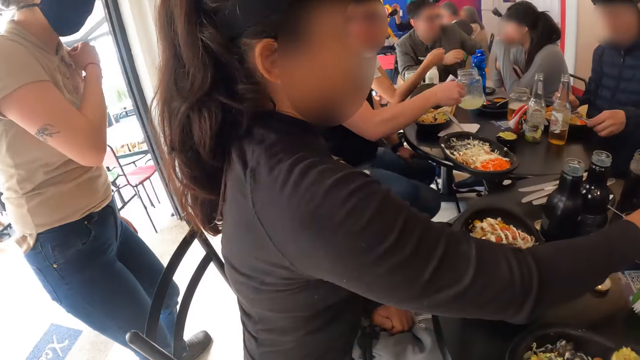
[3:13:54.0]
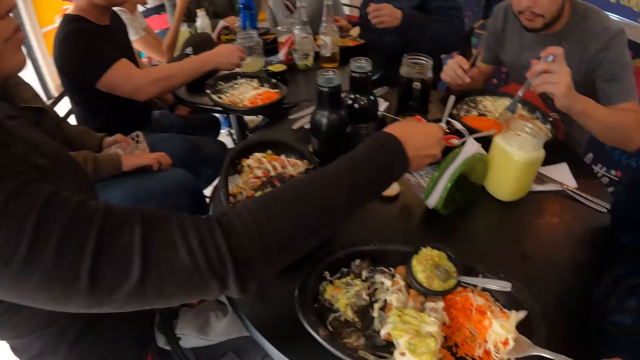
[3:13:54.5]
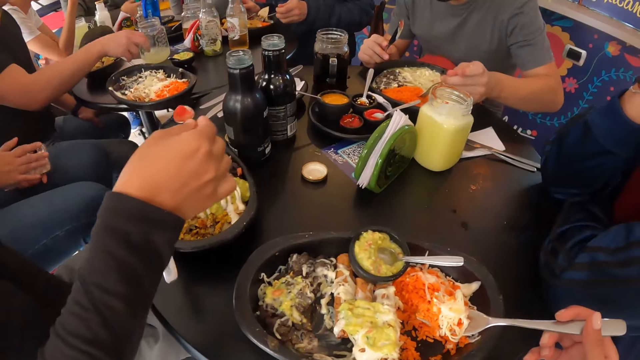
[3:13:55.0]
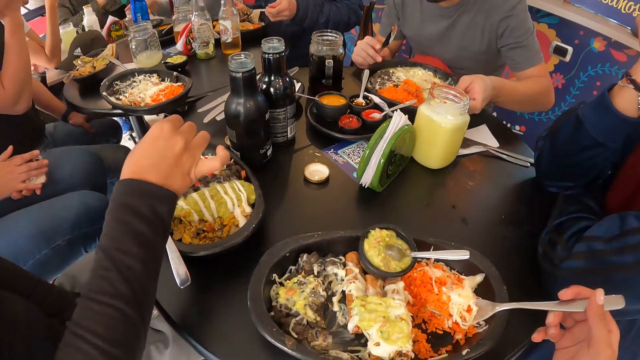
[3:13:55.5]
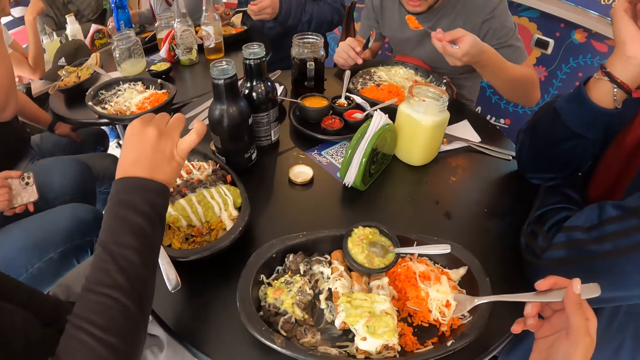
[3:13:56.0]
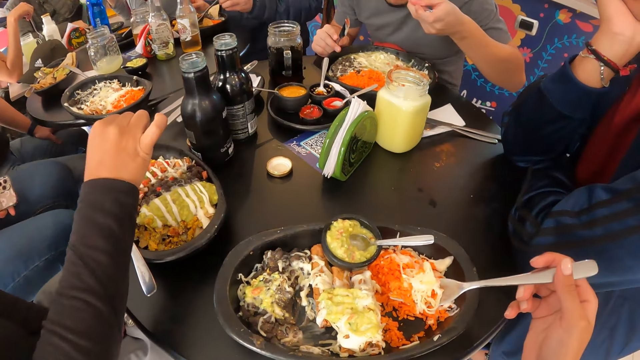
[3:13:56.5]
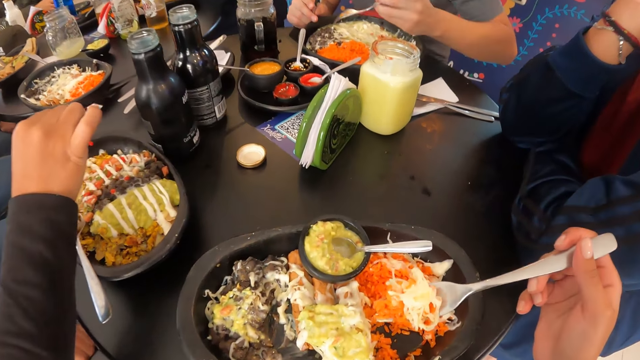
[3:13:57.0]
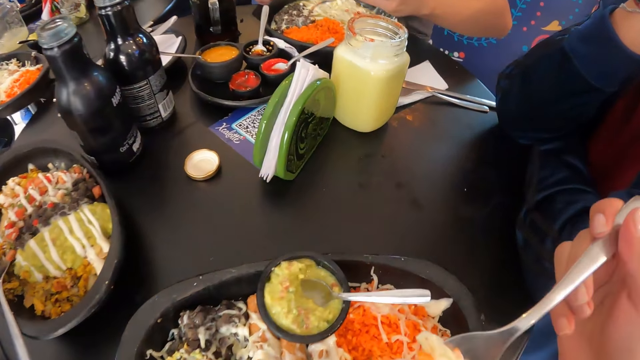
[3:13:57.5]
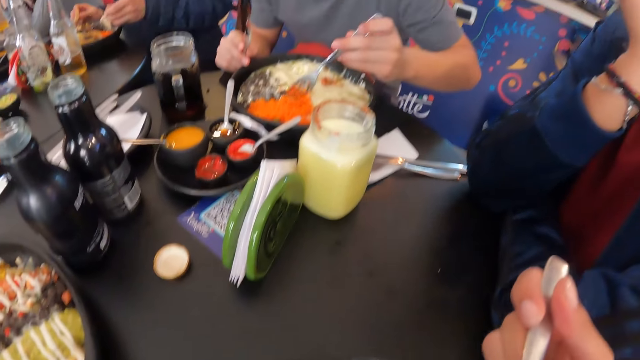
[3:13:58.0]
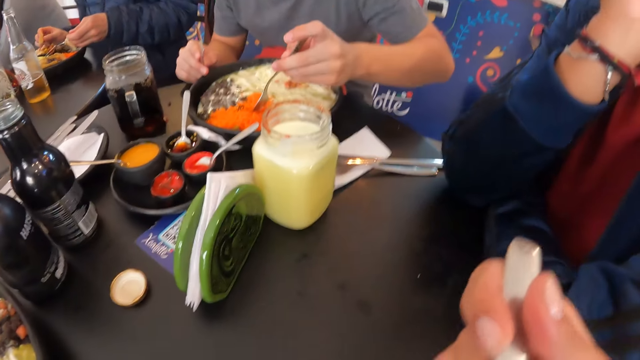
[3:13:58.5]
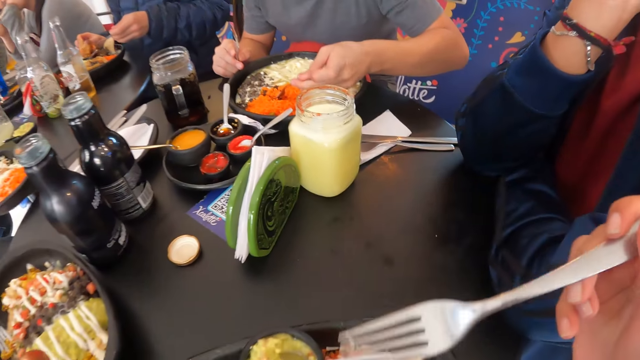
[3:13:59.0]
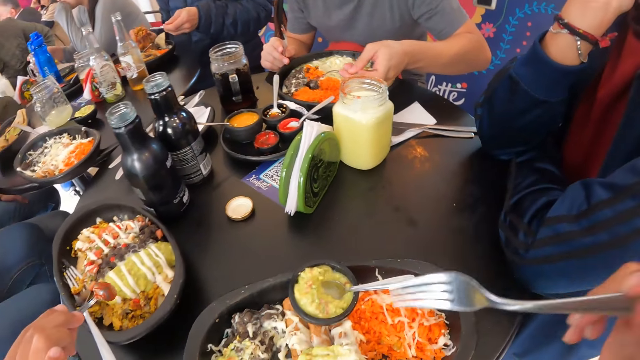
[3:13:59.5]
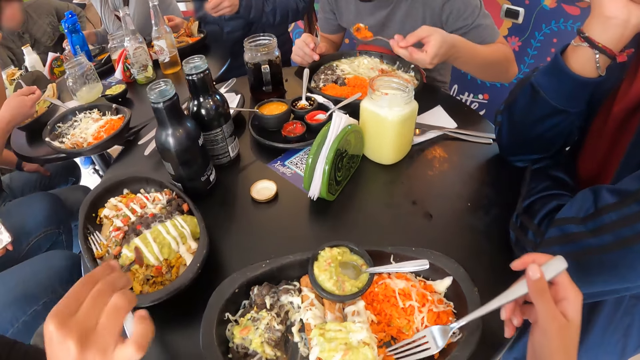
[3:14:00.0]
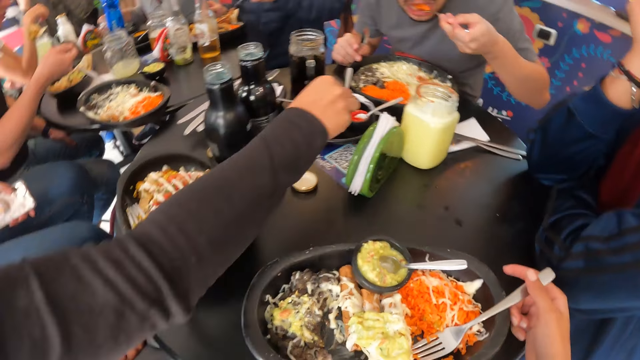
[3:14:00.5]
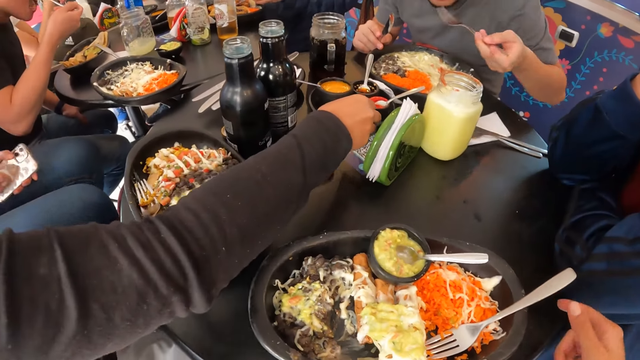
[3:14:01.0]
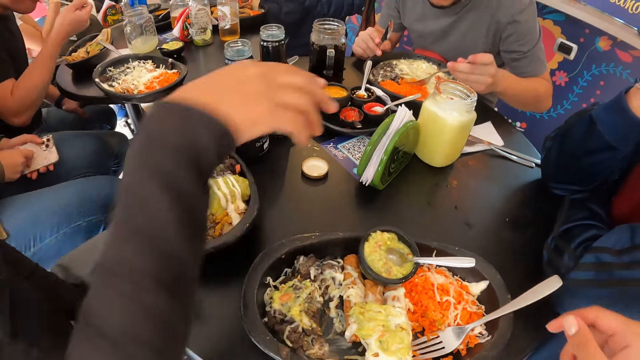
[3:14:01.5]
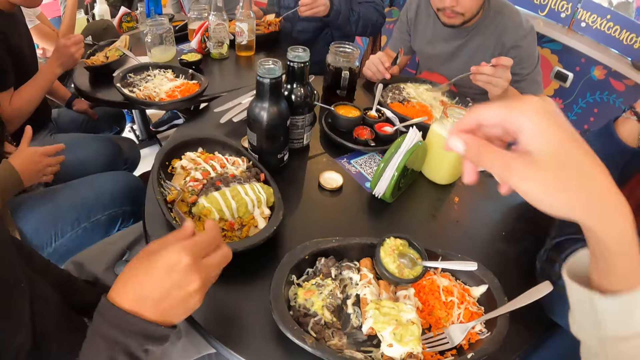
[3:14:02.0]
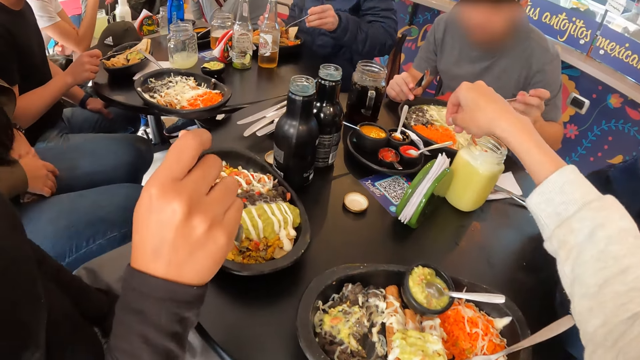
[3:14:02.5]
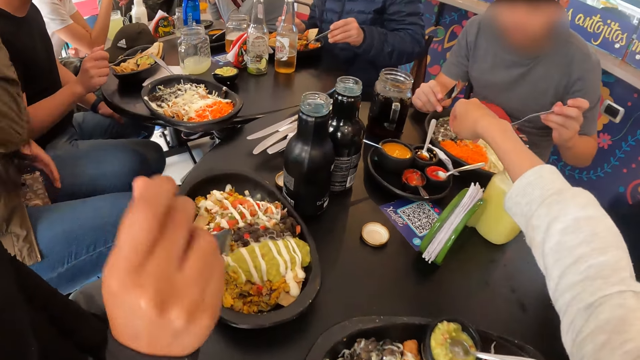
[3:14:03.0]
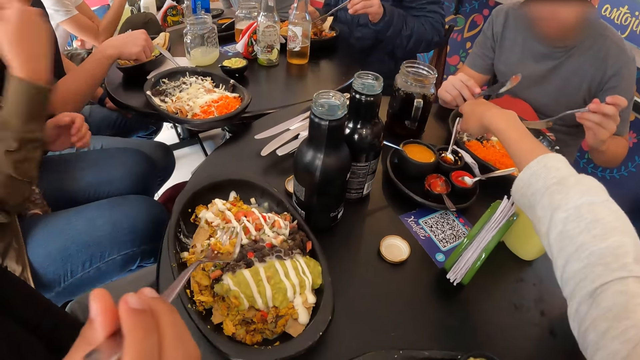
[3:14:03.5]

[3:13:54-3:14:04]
The camera wearer looks around the place. The woman scoops sauce from the plate on the table with the spoon in her right hand and pours the sauce in the spoon in her right hand on the food in the plate. The camera wearer eats from the plate. She drops the fork in her right hand in the plate on the table. The woman drops the spoon in her right hand in the plate on the table and picks up the fork in the plate with her right hand.

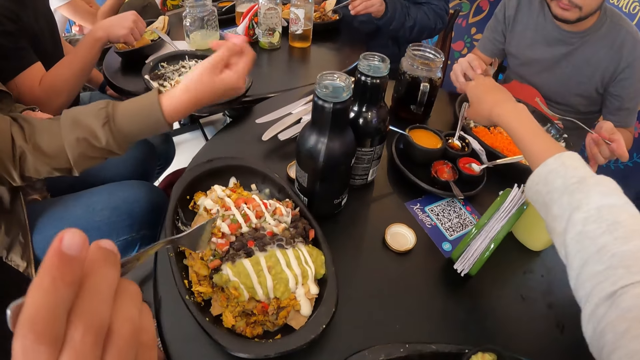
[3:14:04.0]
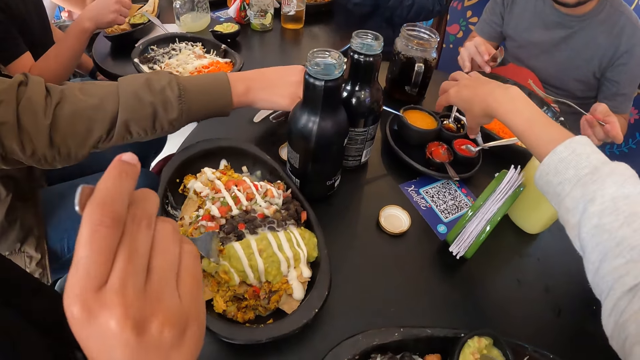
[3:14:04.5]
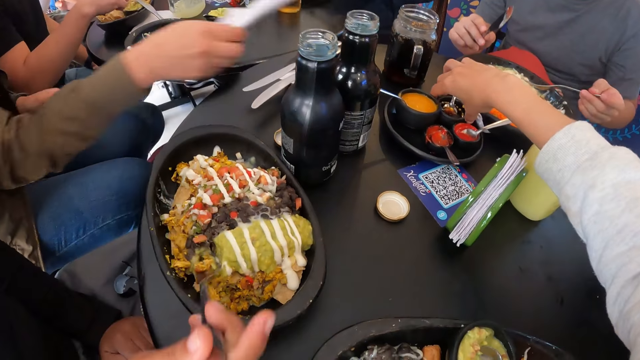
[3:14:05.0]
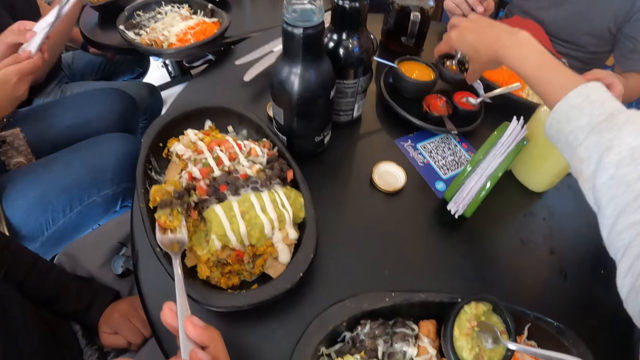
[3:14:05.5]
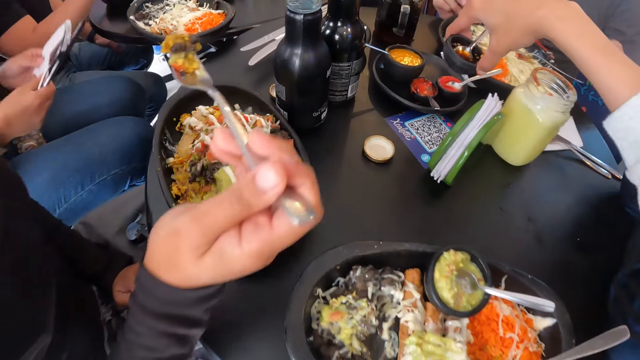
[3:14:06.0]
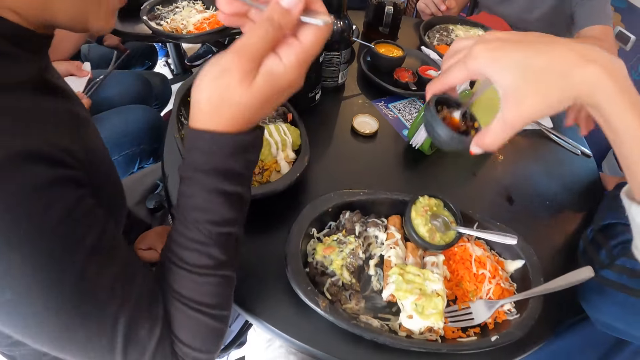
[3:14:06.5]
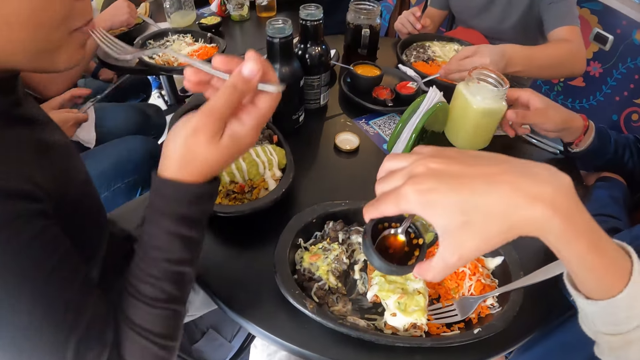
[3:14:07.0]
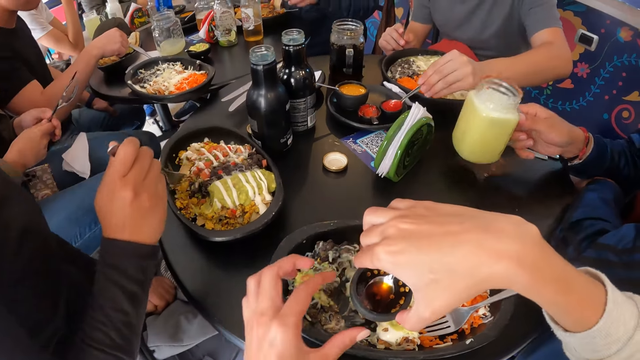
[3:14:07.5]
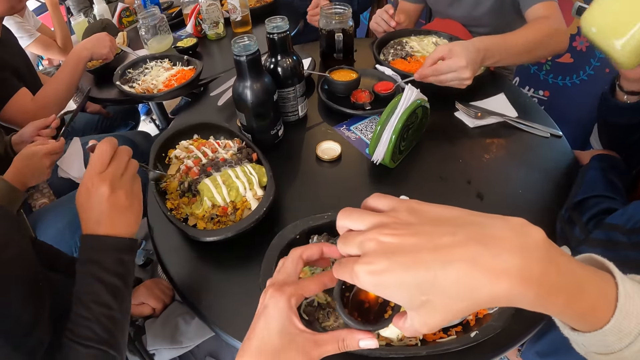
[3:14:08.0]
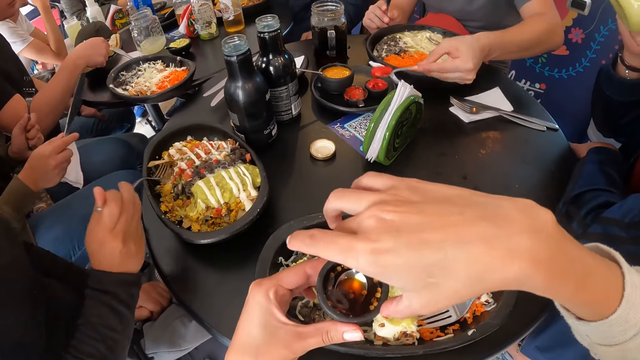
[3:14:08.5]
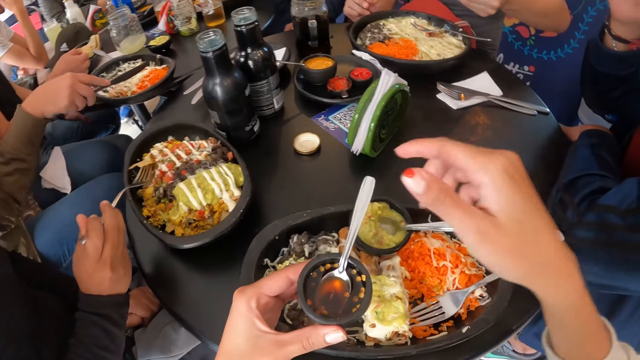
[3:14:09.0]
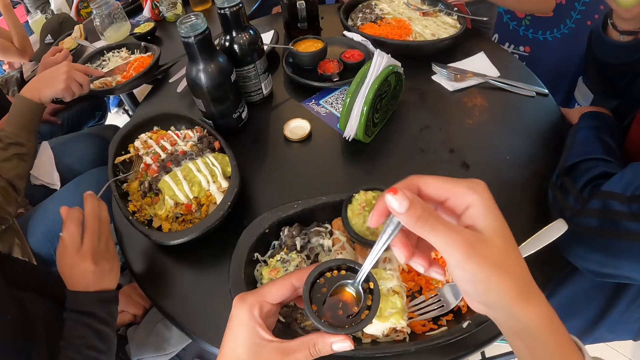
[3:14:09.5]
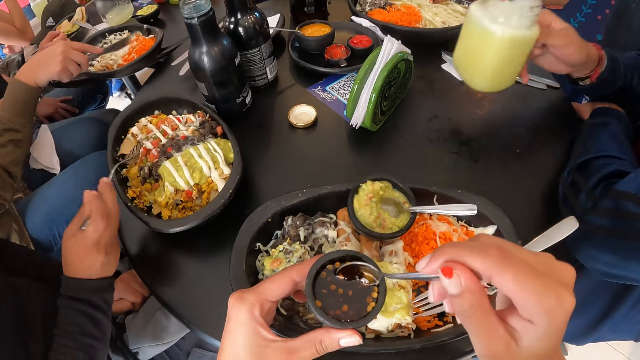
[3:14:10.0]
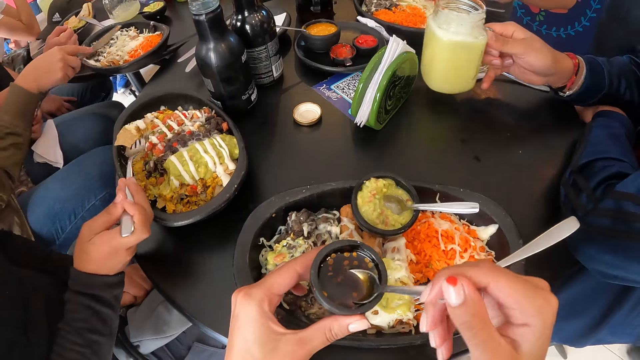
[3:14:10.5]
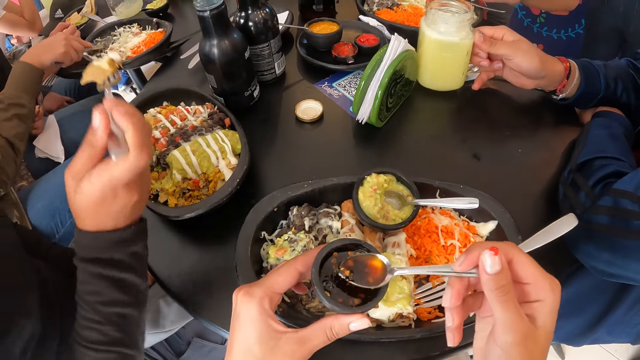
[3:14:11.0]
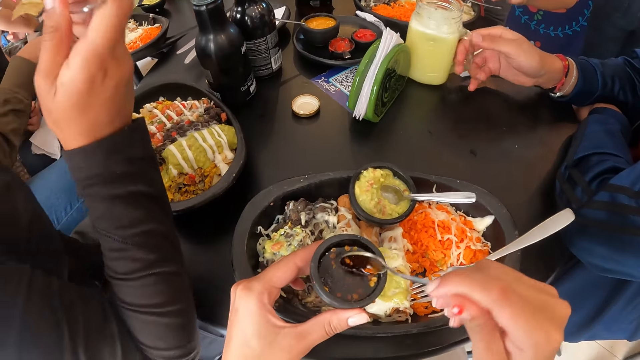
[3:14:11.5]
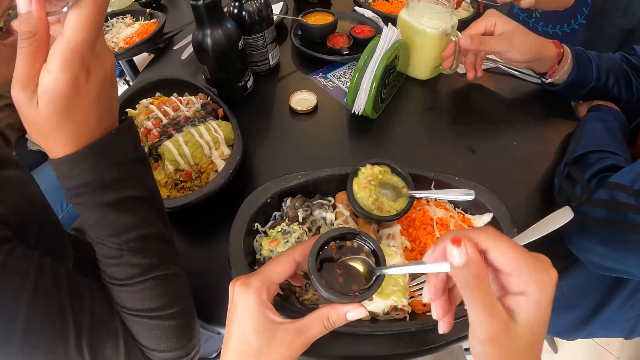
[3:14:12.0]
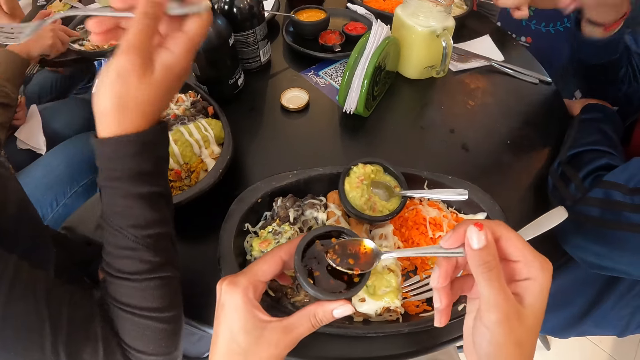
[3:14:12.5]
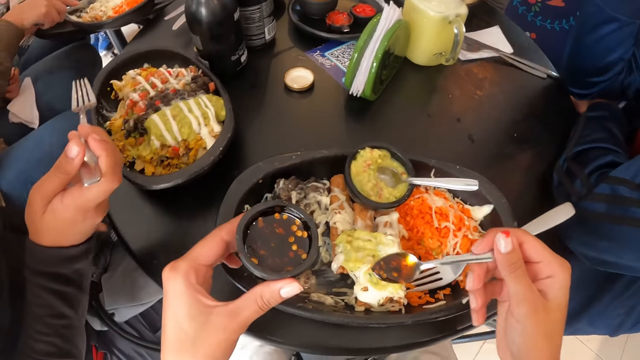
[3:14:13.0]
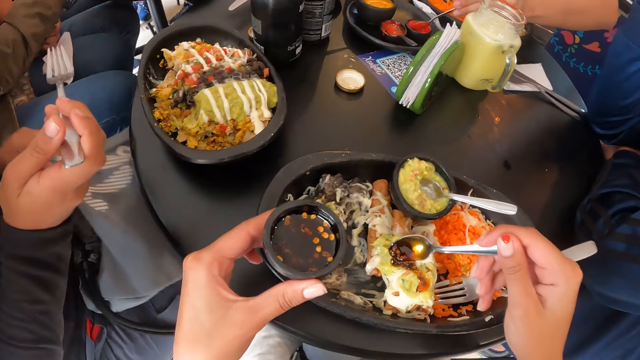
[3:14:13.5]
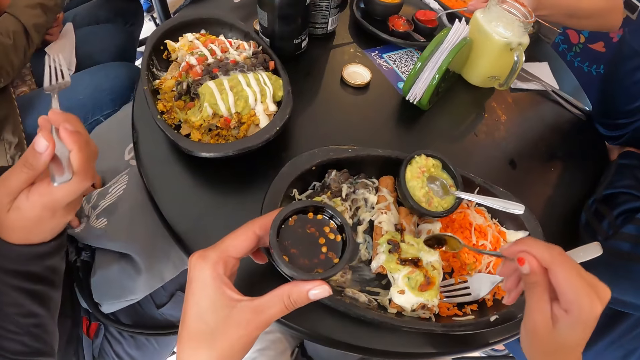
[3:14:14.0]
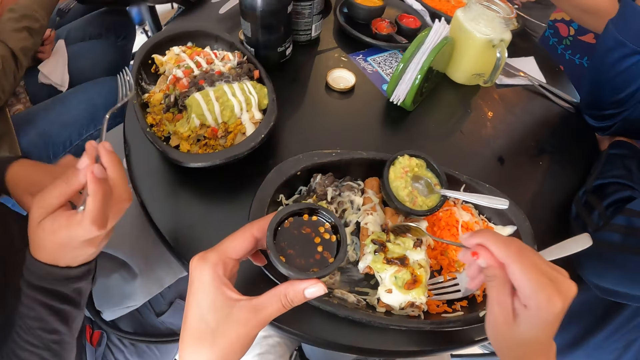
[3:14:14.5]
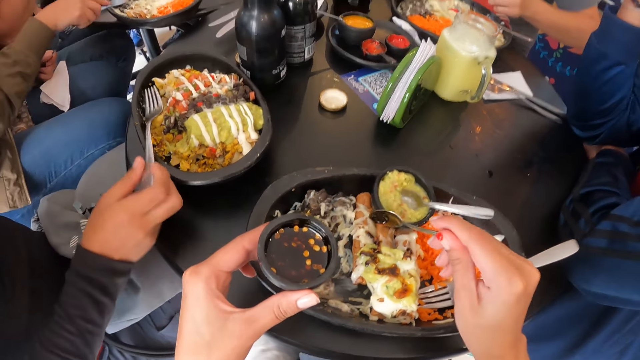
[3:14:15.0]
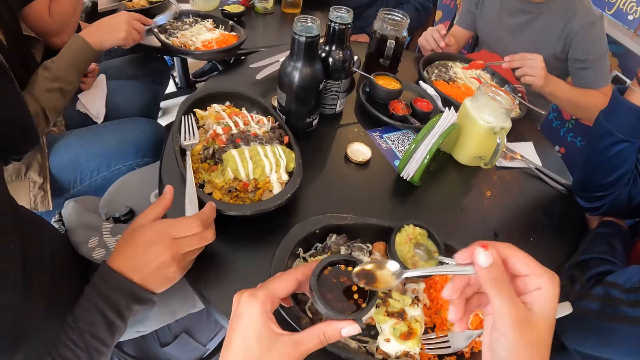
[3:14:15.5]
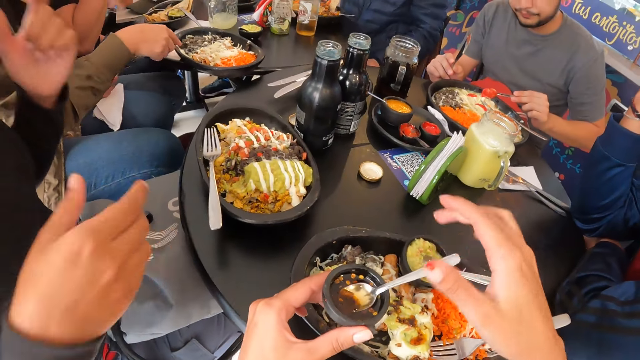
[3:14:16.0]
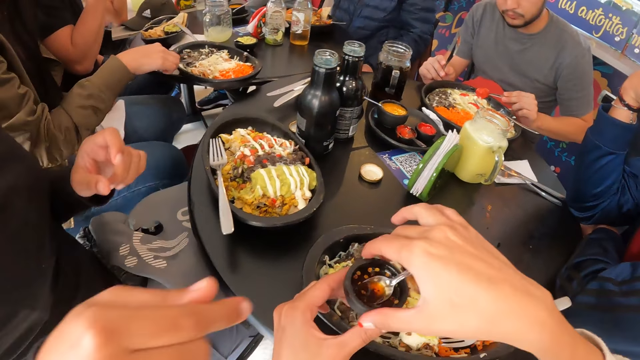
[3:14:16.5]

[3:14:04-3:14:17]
The camera wearer picks up a plate on the table with her right hand. The woman eats food from the plate with the fork in her right hand. A man scoops sauce from a sauce plate with a spoon in his left hand. Another man picks up the cup on the table with his right hand and drinks from the cup in his right hand. The camera wearer passes the plate in her right hand to her left hand. She picks up a spoon in the plate with her right hand. She scoops sauce from the plate in her left hand with the spoon in her right hand. The first man pours the sauce in the spoon in his left hand on the food in the plate. The other man drops the cup in his right hand on the table. The camera wearer pours the sauce in the spoon in her right hand on the food in the plate on the table. The woman adjusts her bag on her lap with her left hand. The first man scoops sauce from the sauce plate with the spoon in his left hand. The woman drops the fork in her right hand in the plate on the table. The first man pours the sauce in the spoon in his left hand on the food in the plate. The camera wearer drops the spoon in her right hand in the plate.
